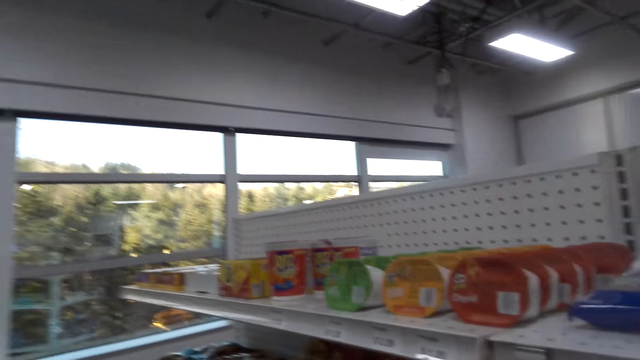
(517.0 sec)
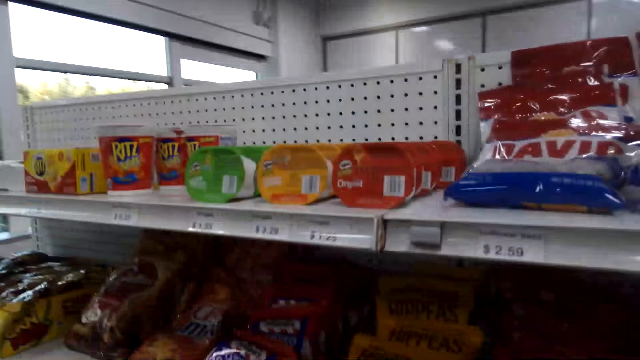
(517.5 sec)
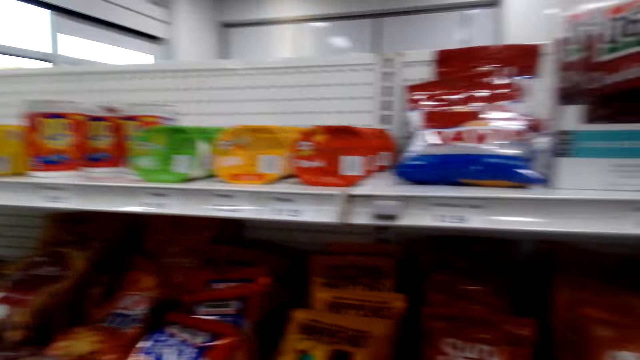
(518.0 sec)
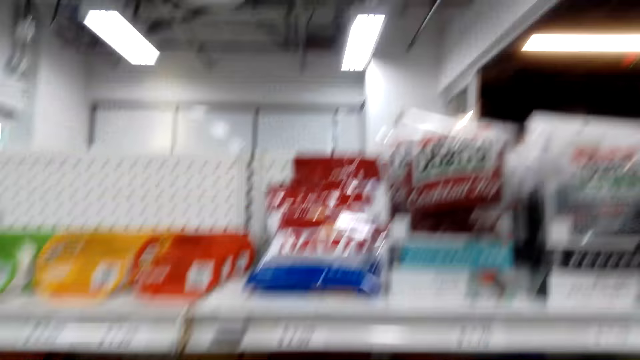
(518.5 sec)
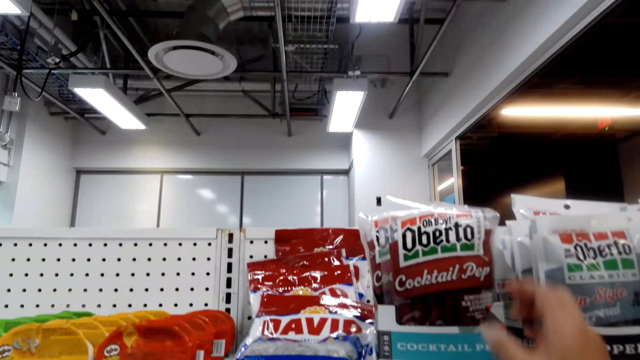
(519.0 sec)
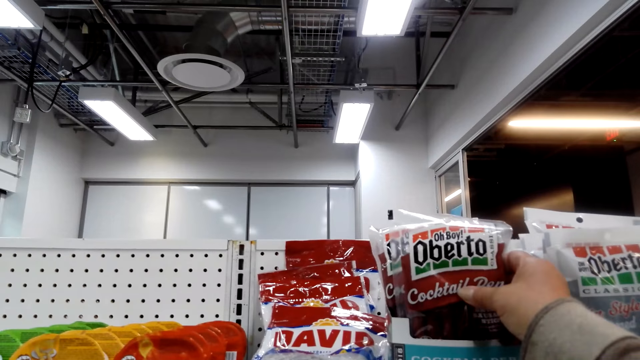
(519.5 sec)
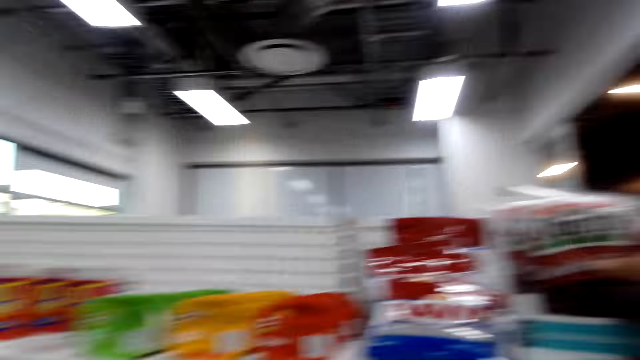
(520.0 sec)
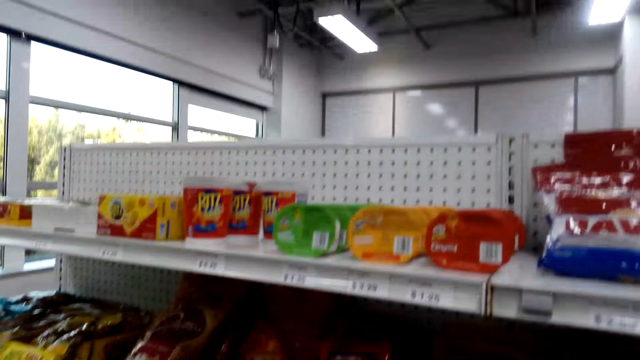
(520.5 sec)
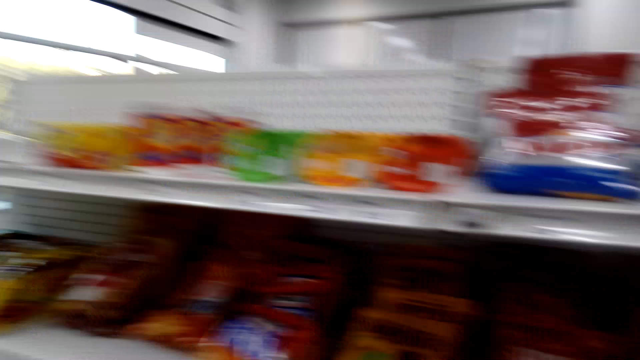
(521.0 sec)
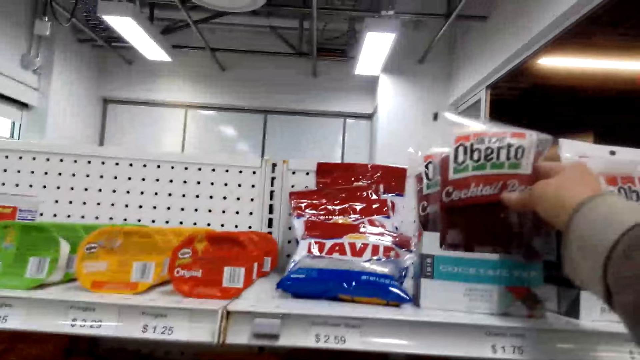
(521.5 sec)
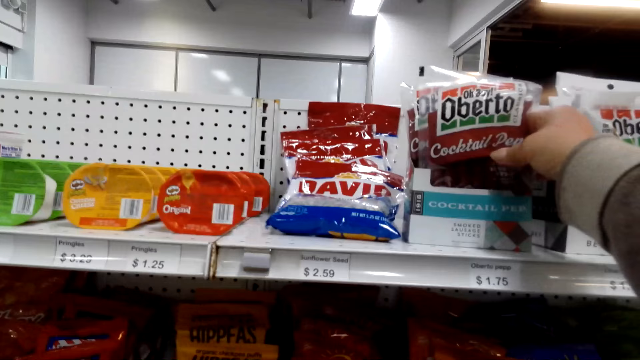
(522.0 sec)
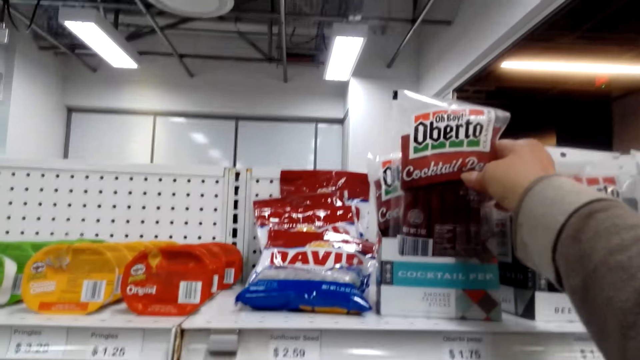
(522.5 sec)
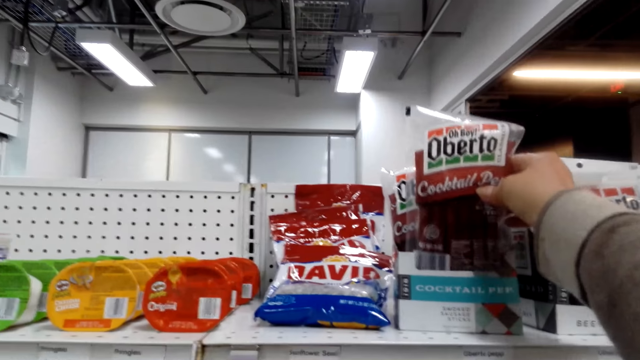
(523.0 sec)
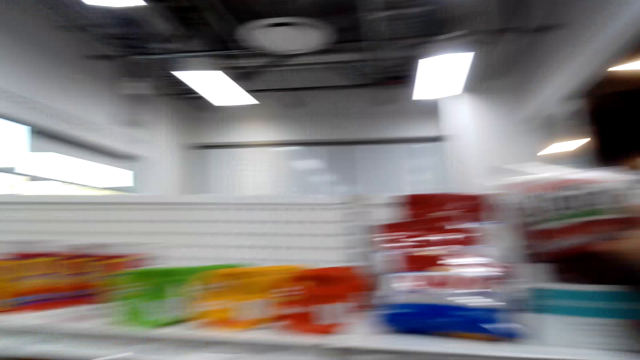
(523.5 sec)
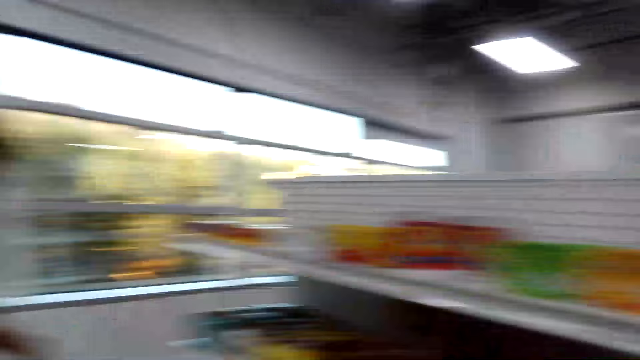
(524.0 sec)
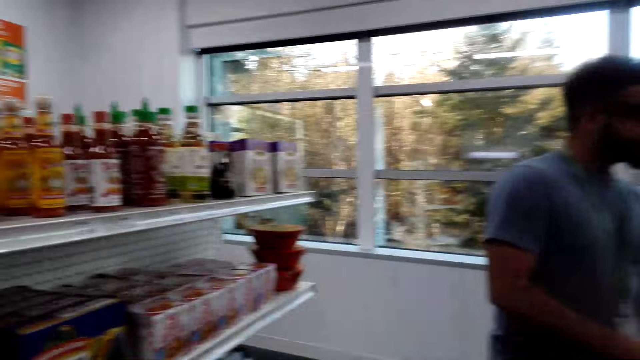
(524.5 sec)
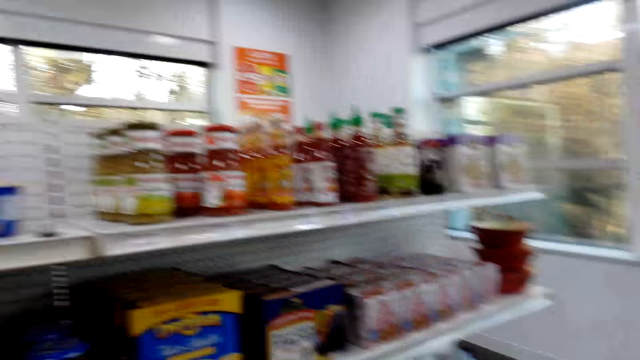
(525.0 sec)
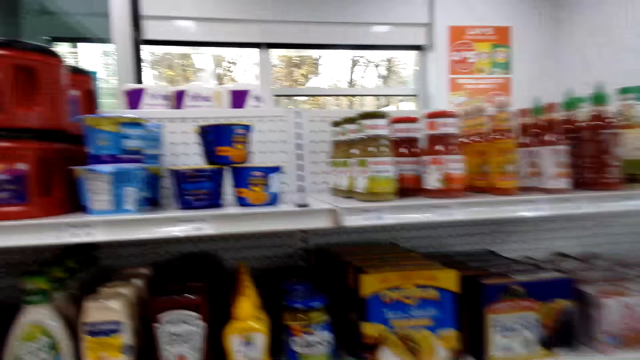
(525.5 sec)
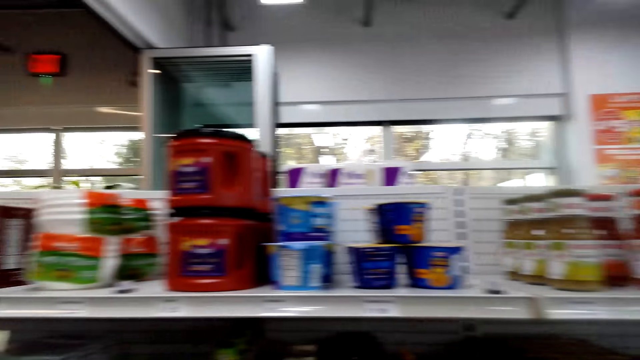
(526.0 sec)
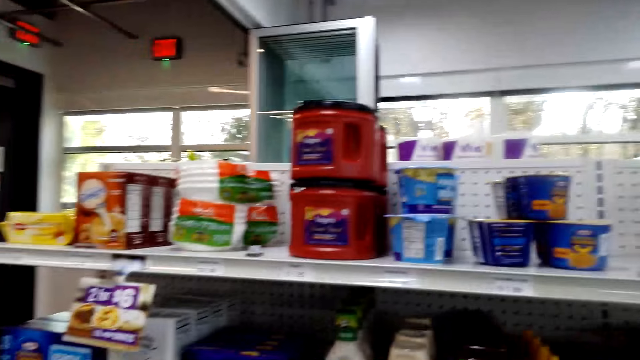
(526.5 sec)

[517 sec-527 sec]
The camera wearer looks at the food on the shelves and looks around the shop. They touch a packet on the shelf and pick up the snack. They turn around the shop.

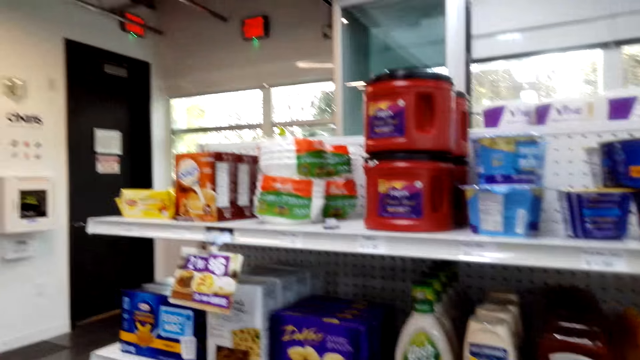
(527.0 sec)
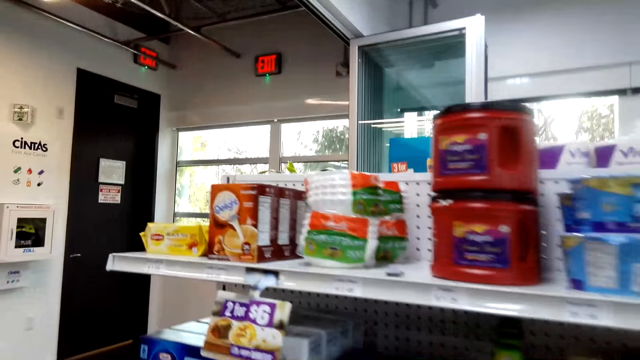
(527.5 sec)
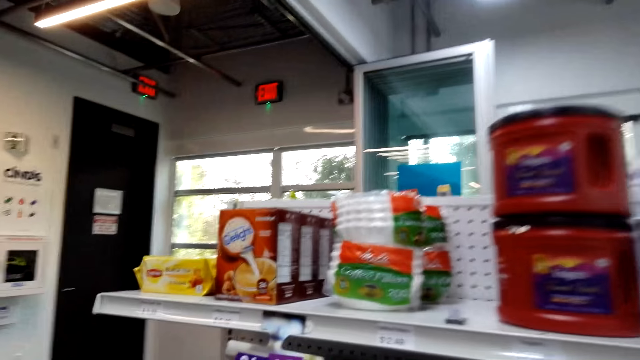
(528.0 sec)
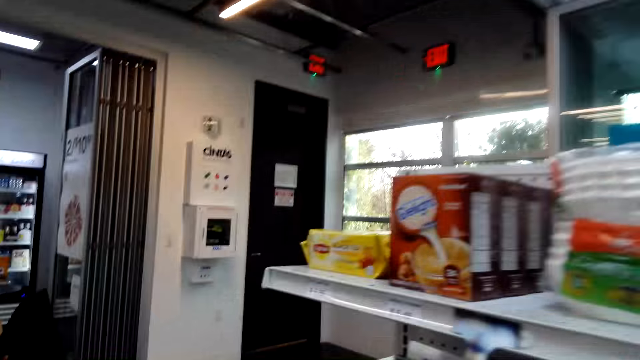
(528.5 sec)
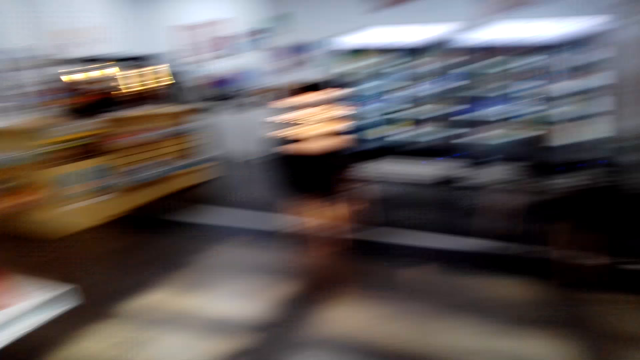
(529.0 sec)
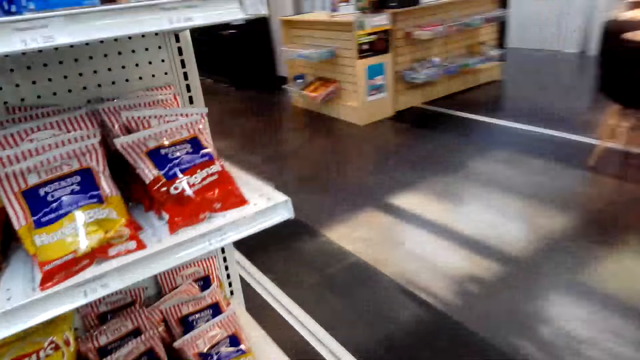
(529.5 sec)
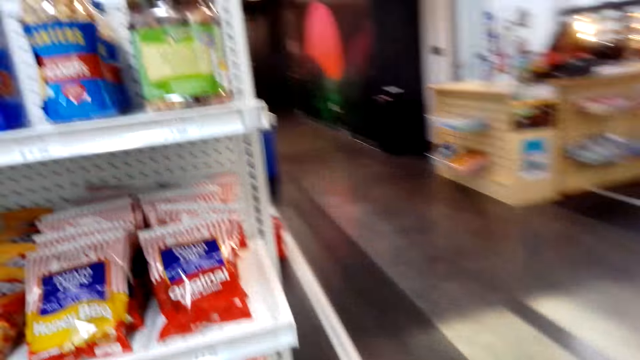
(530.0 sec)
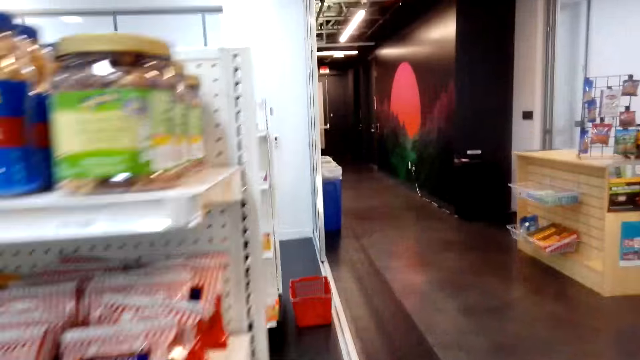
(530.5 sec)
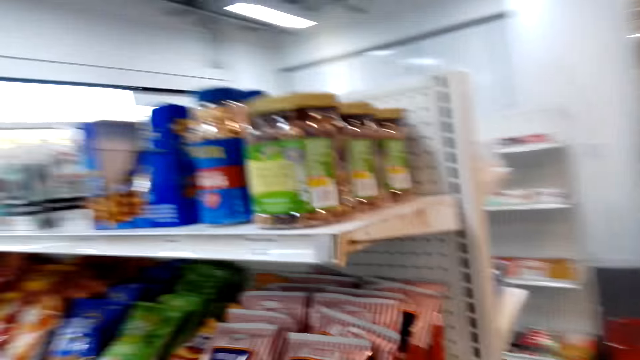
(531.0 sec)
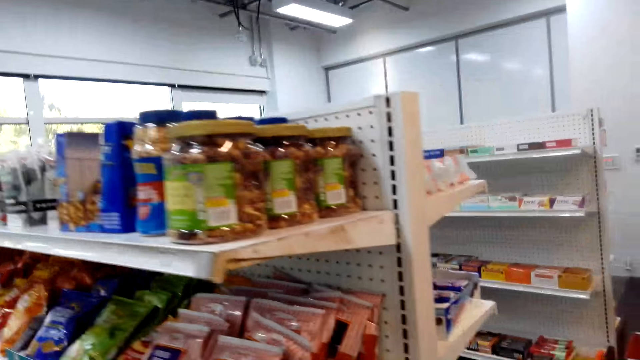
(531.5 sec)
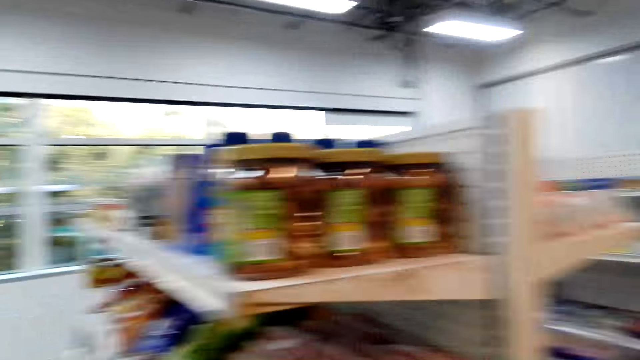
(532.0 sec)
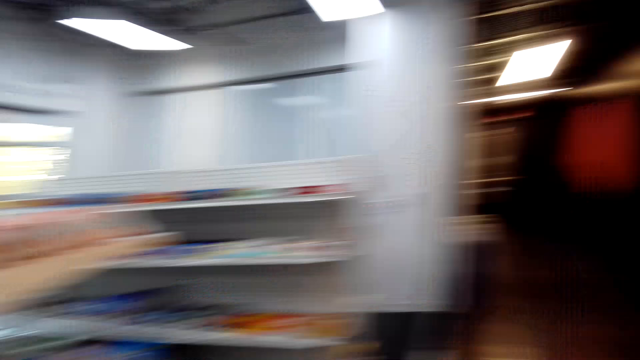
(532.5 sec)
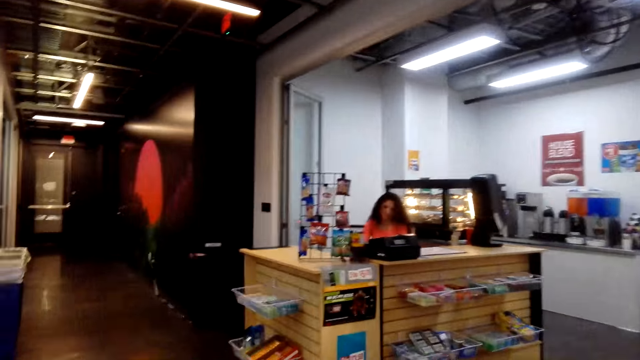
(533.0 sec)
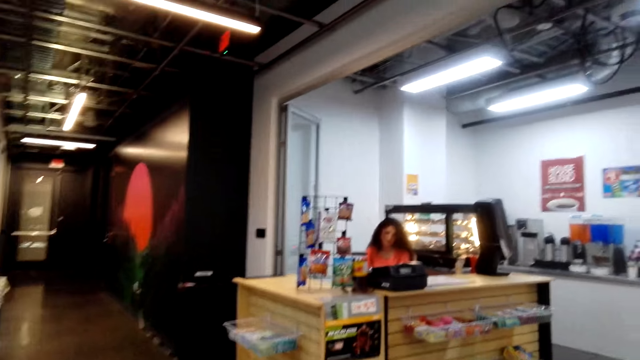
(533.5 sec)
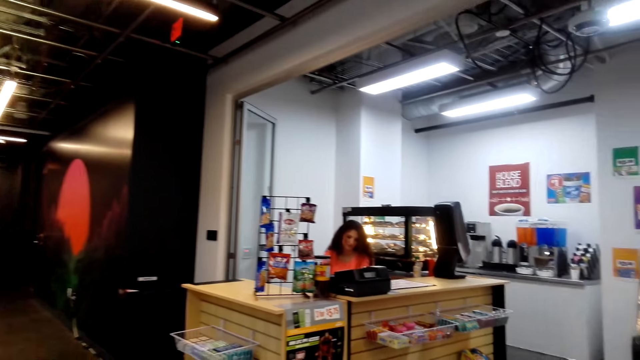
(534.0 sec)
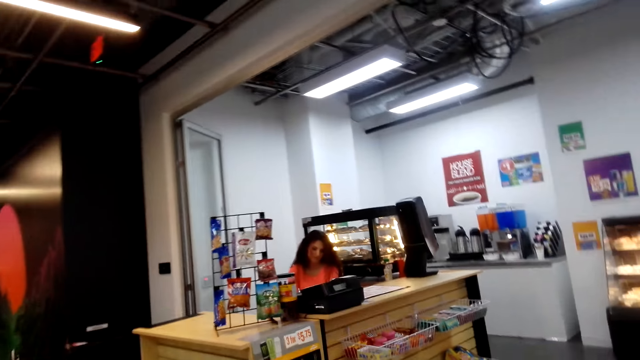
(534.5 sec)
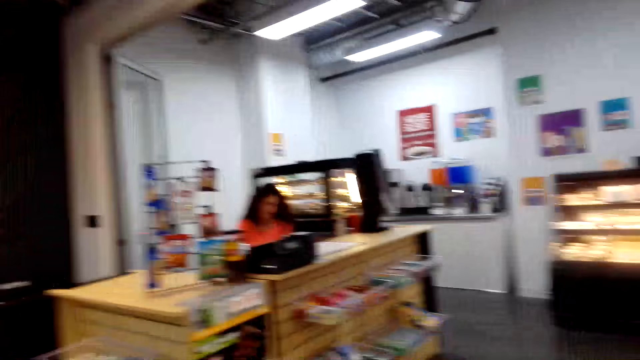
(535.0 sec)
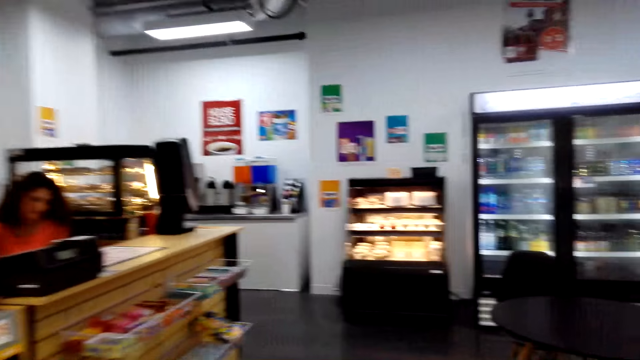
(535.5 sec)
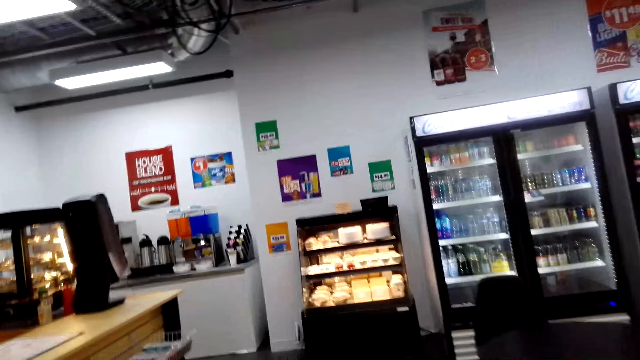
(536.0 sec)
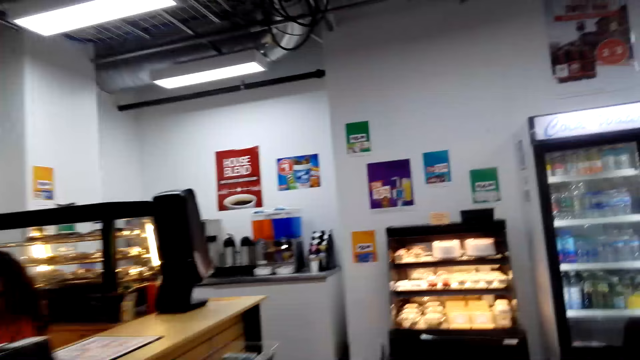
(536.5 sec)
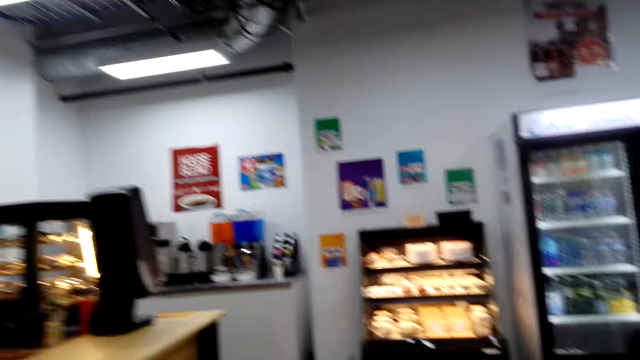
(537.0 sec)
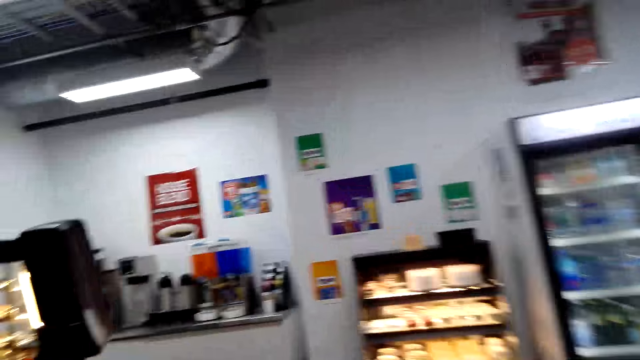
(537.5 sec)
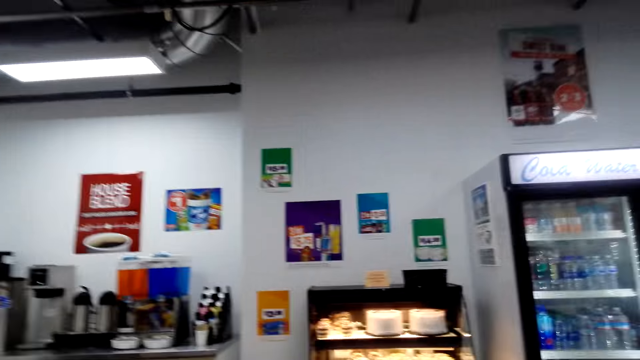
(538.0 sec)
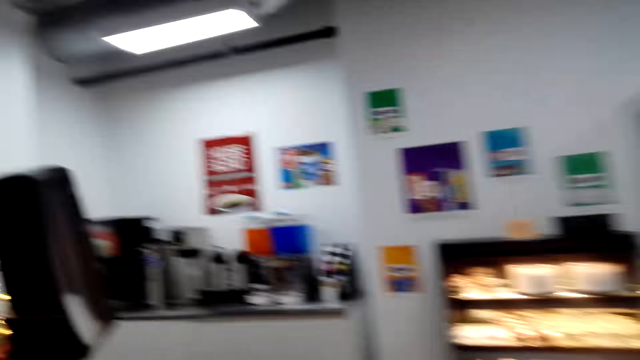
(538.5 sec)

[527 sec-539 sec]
The camera wearer walks around the shop. They converse with a man and walk around the shop.
